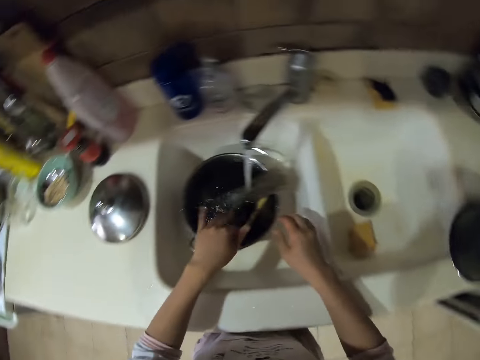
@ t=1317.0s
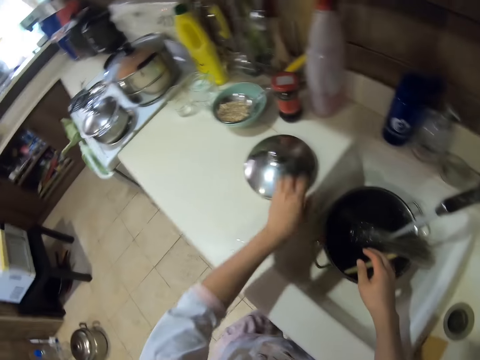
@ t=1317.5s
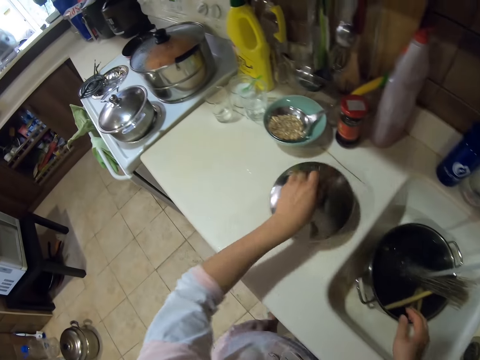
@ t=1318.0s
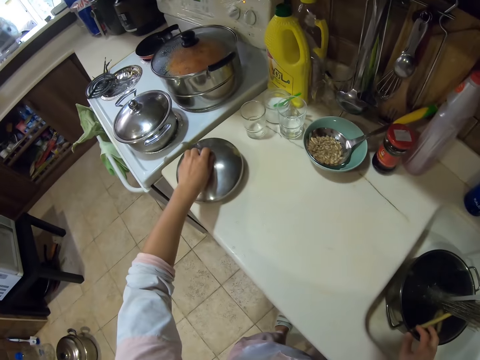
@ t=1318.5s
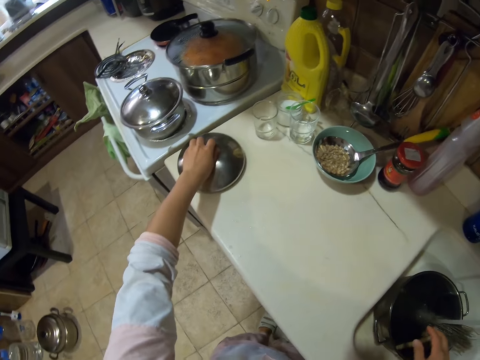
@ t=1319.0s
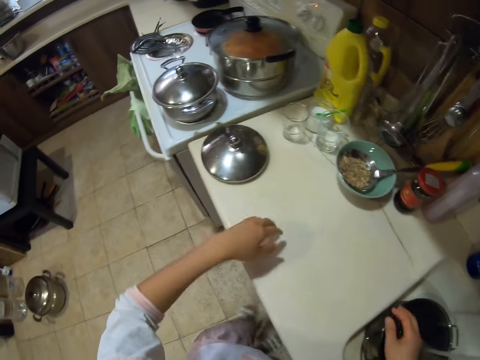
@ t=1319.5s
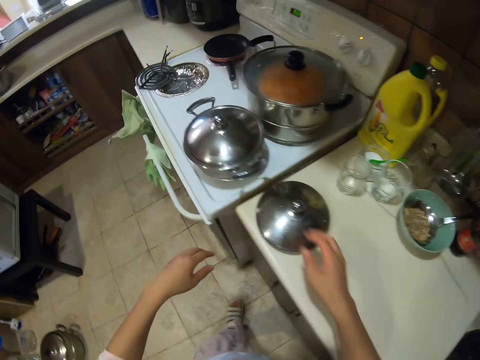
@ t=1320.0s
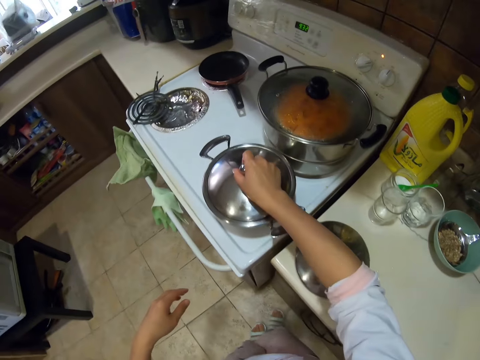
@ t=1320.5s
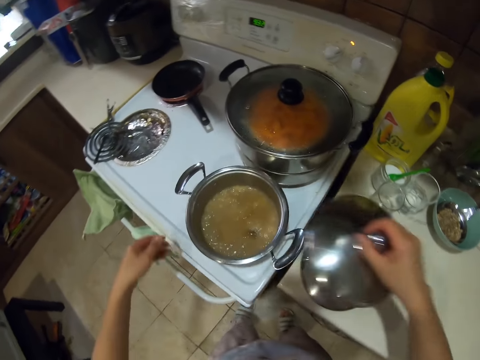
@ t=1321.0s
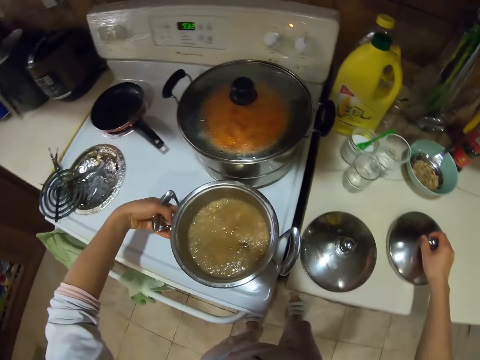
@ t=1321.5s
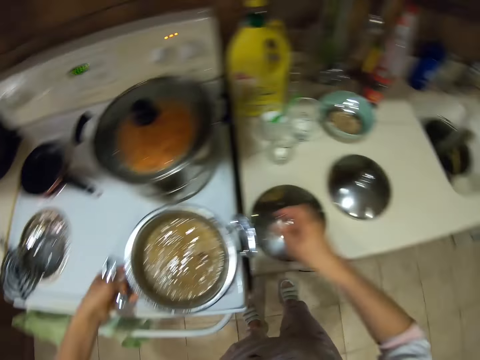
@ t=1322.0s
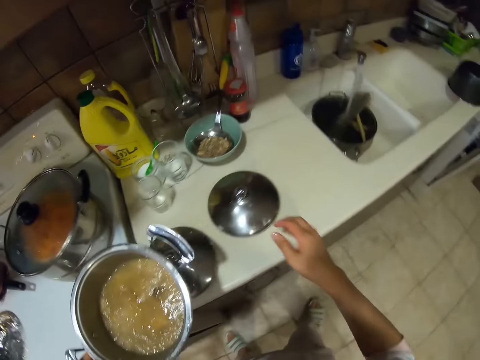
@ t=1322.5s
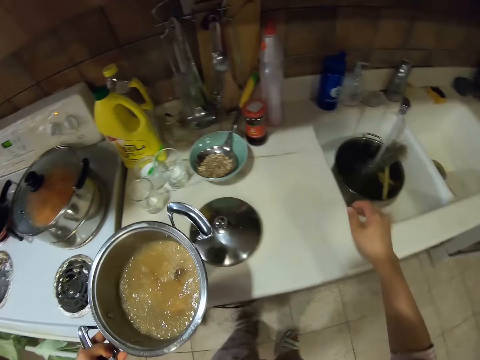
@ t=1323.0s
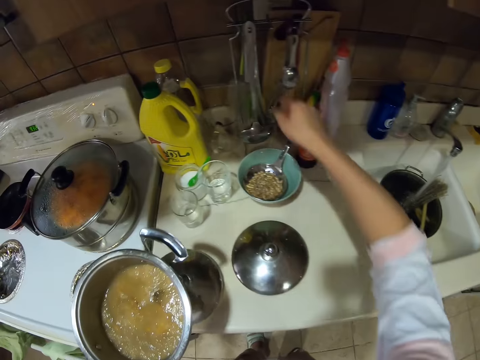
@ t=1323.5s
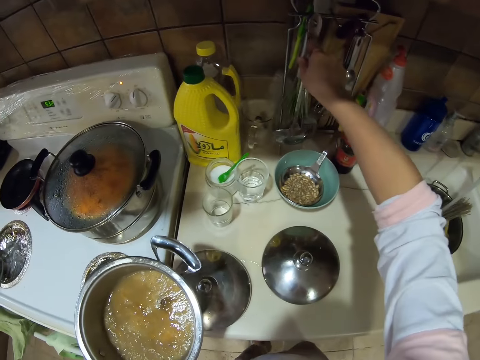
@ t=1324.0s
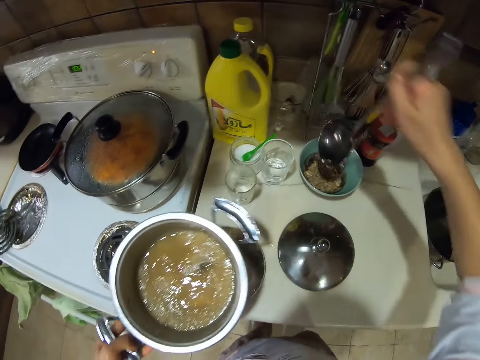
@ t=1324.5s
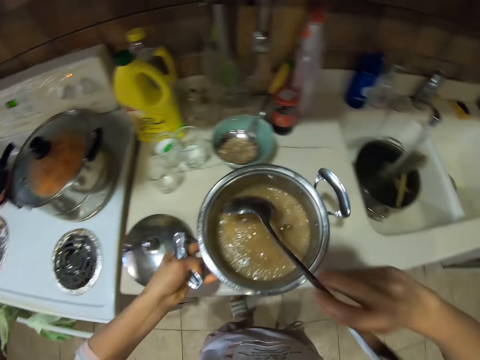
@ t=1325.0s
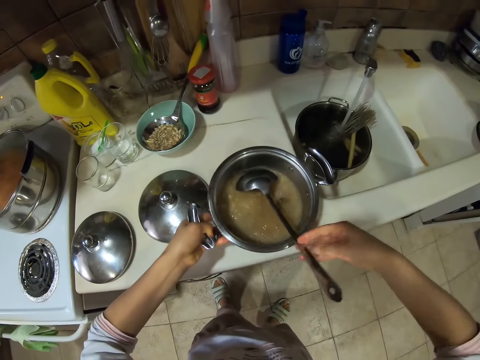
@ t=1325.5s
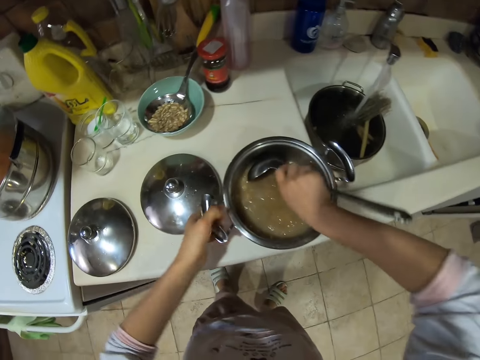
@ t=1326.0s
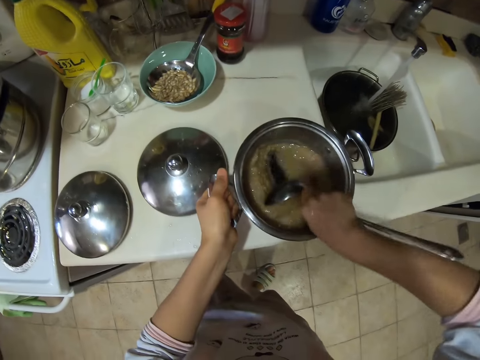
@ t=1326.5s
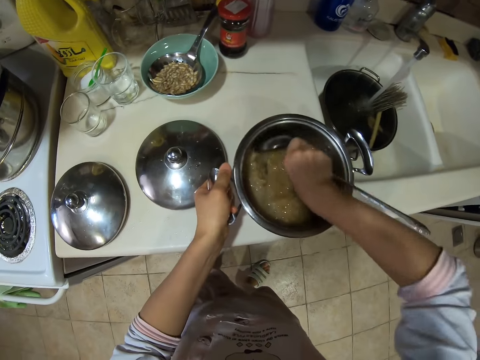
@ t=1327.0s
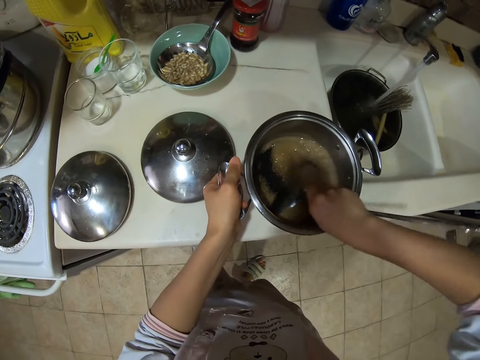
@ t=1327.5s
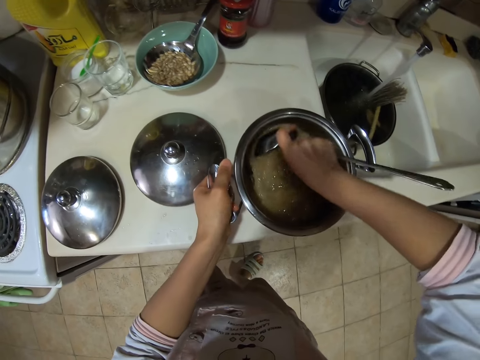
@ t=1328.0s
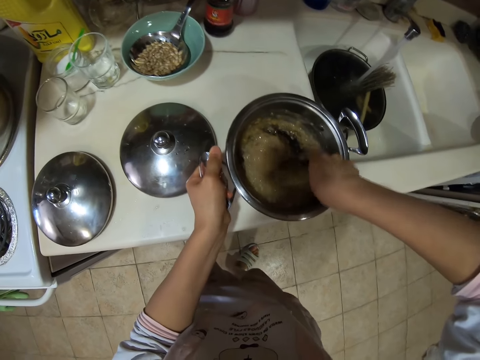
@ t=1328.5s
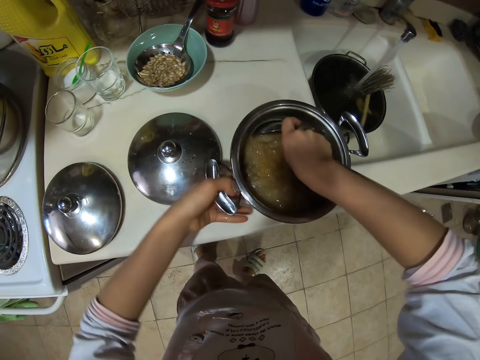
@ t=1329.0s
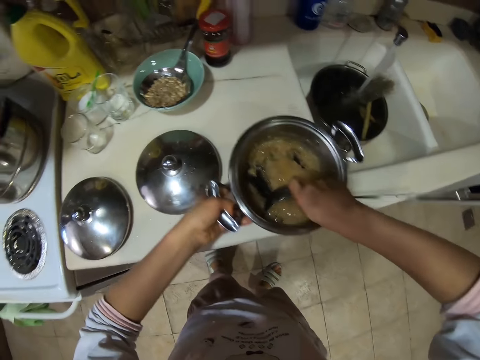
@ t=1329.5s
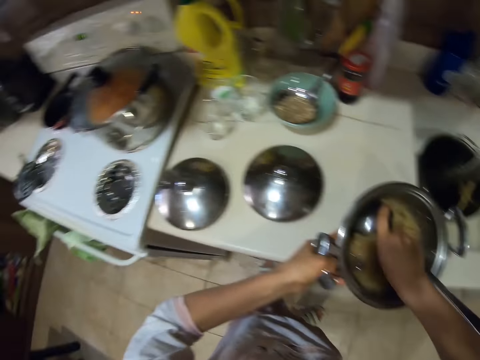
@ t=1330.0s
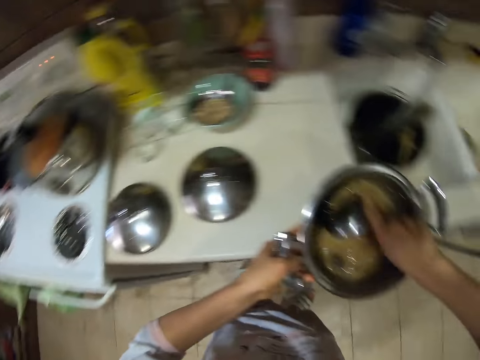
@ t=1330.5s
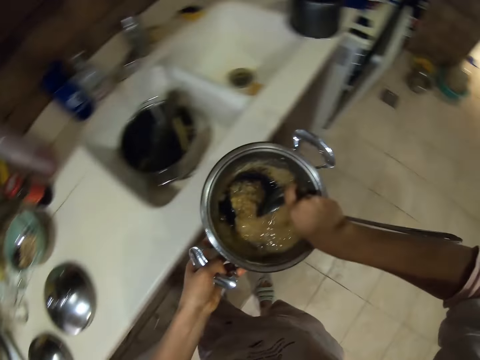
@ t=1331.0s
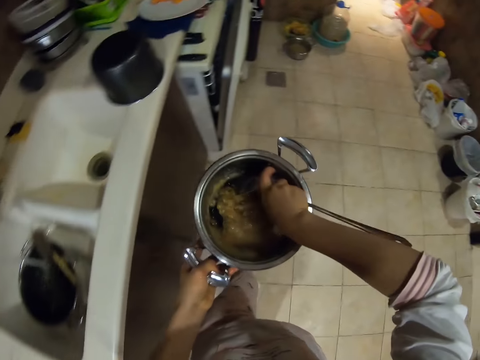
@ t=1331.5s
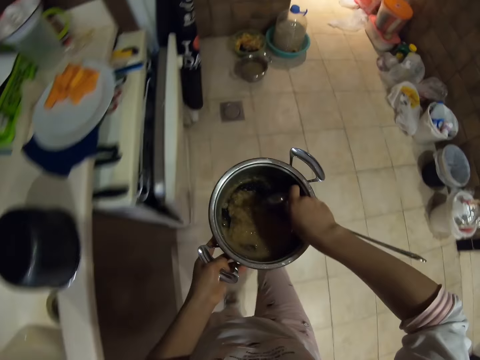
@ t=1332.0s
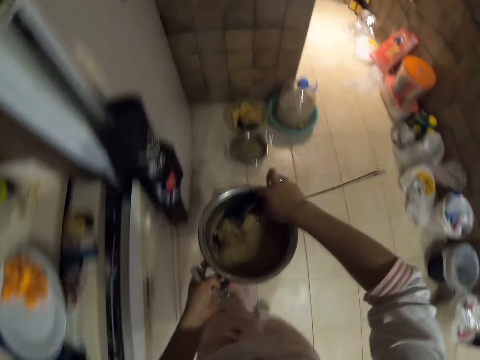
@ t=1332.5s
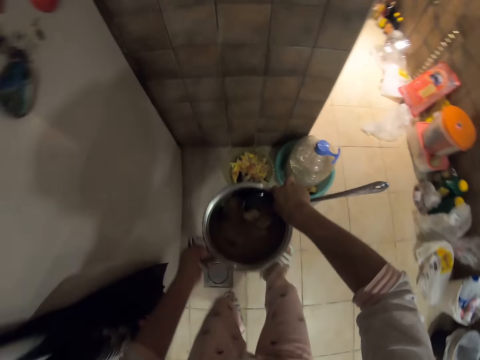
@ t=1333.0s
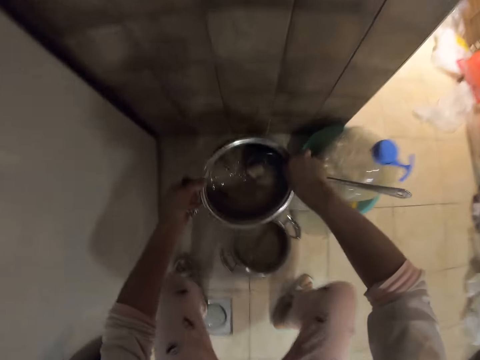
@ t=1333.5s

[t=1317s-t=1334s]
The camera wearer shakes their hands. They pick up a lid and put down the lid. They open a cooking pot. They pick up the pot. They carry the cooking pot. They pick up a spoon. They scrub the pot. They stir the food. They walk around.

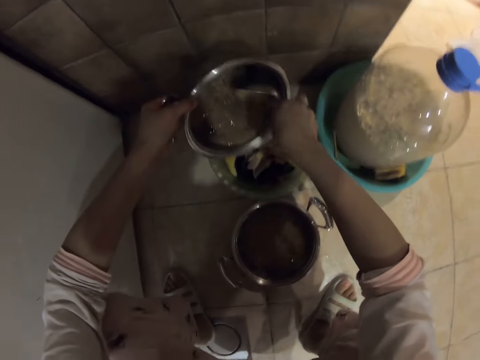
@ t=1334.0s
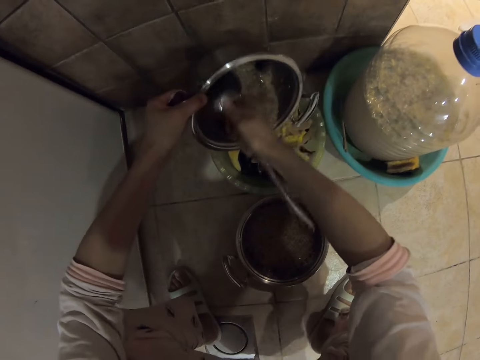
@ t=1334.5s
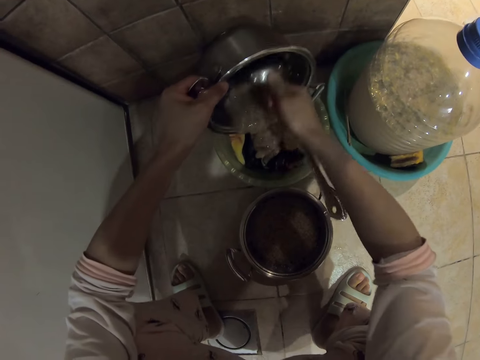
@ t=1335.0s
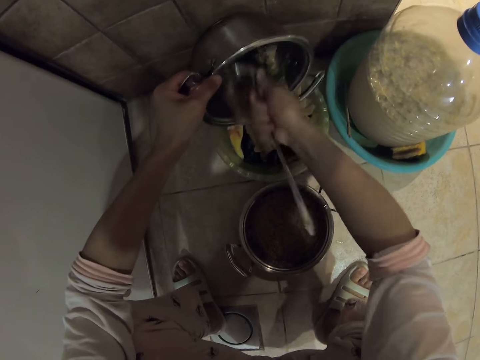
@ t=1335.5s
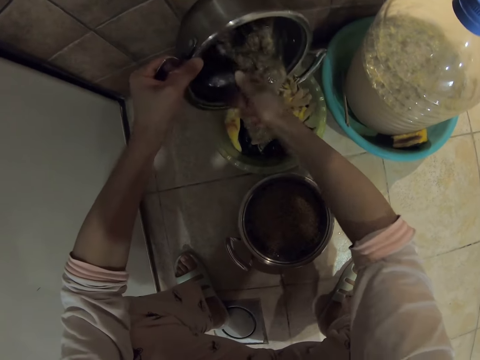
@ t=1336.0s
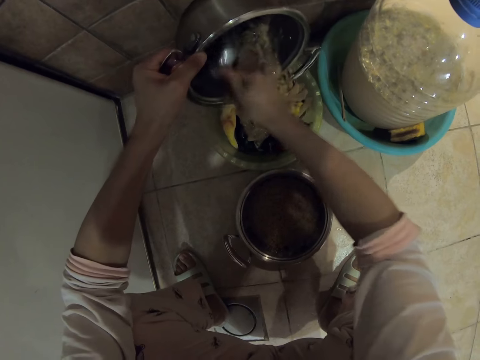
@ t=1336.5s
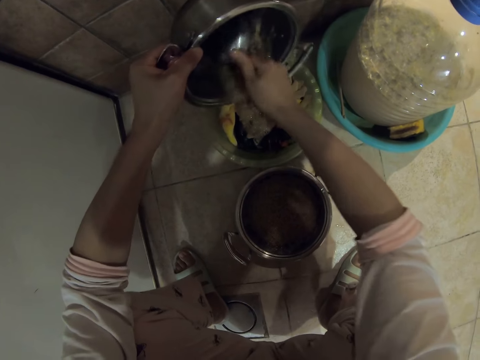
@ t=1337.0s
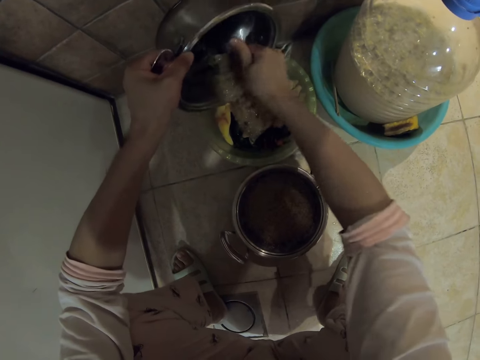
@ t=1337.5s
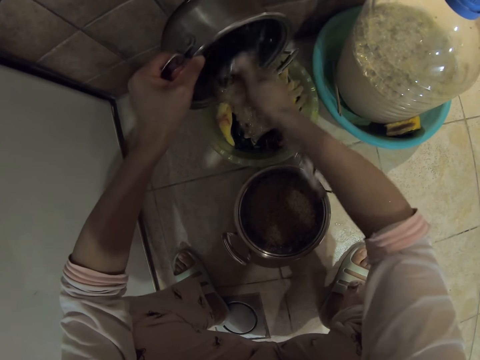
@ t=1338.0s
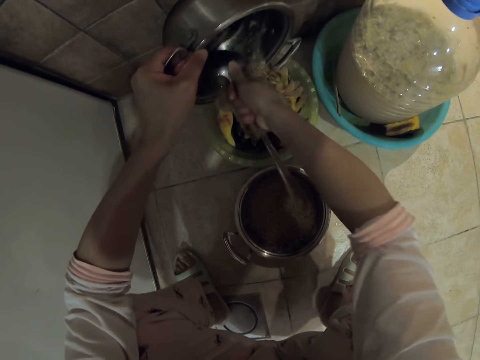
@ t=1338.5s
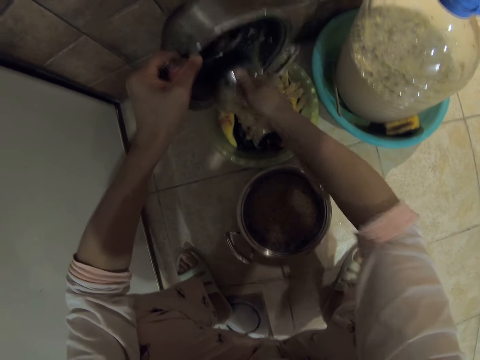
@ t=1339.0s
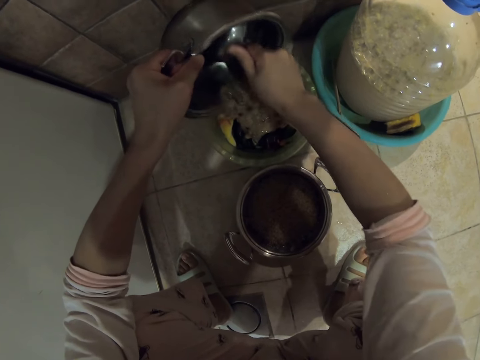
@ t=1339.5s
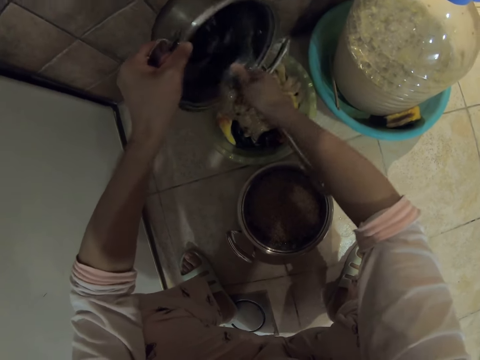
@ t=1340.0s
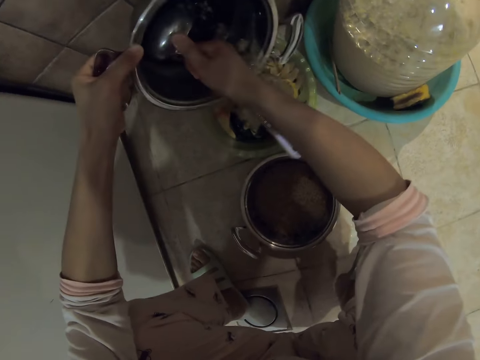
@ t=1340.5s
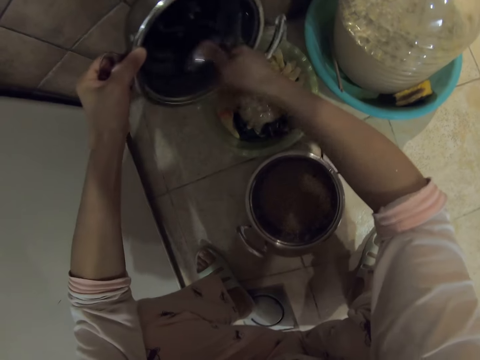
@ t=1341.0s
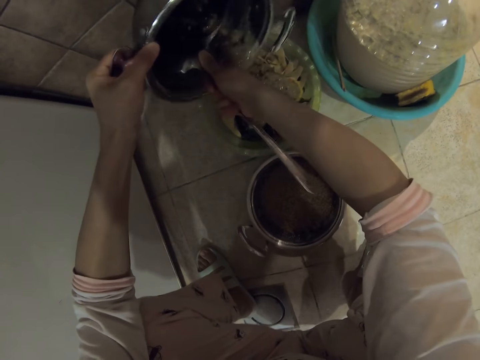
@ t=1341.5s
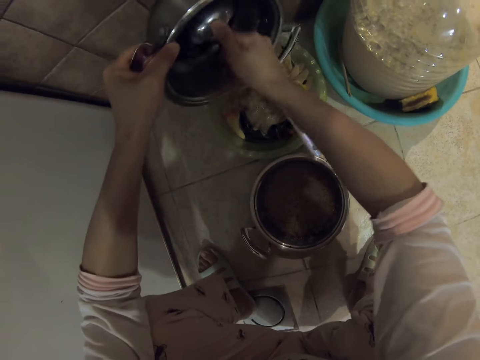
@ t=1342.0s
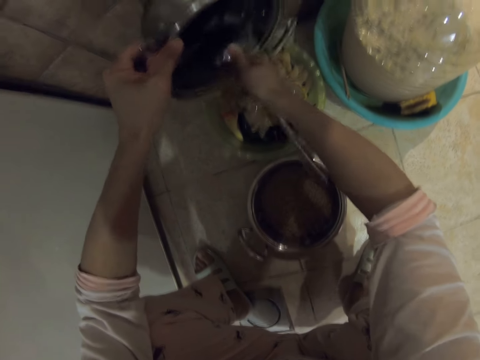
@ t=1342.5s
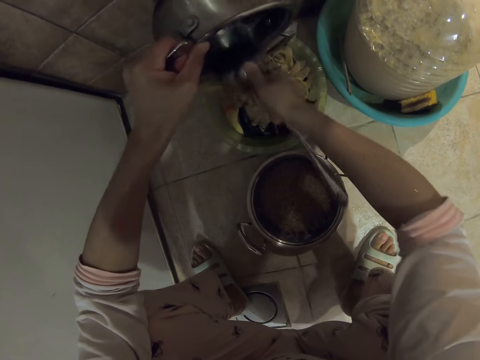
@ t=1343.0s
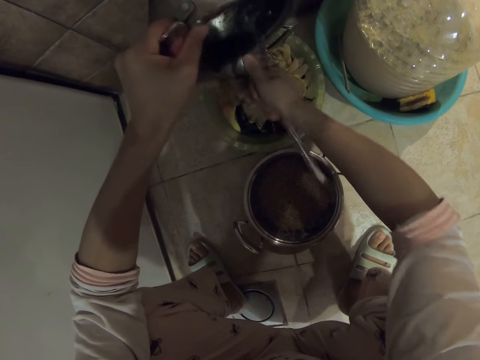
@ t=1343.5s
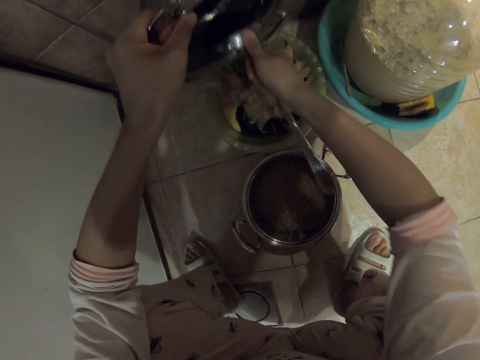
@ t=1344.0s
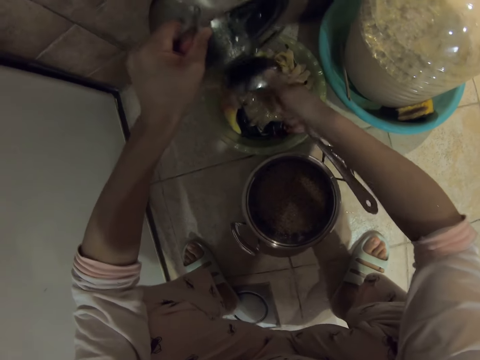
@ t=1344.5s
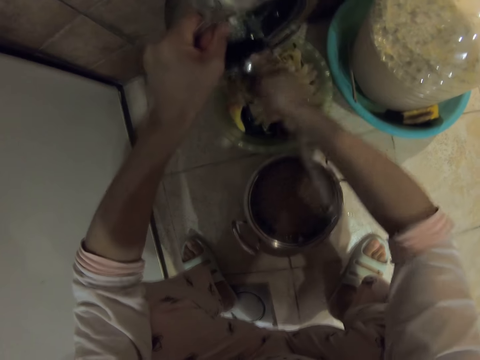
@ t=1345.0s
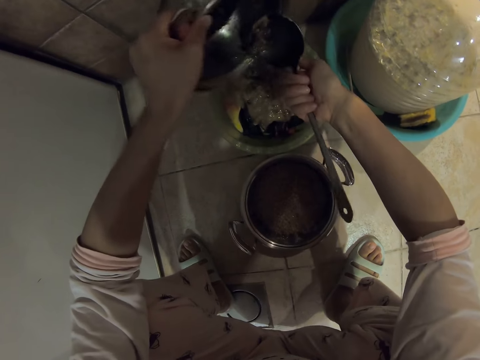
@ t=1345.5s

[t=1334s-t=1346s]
The camera wearer scrubs off something from the pot. They empty something in the bin. They put food in a kitchen basin.
